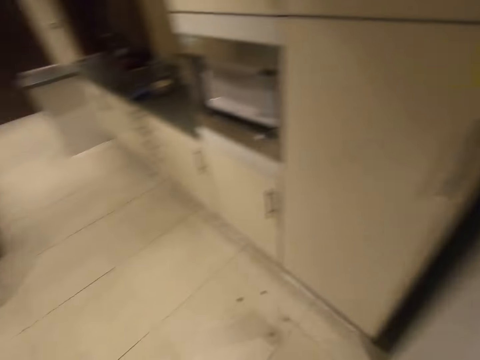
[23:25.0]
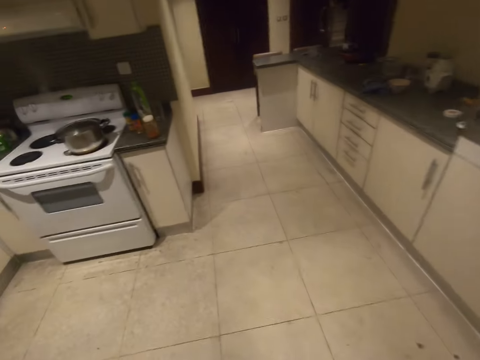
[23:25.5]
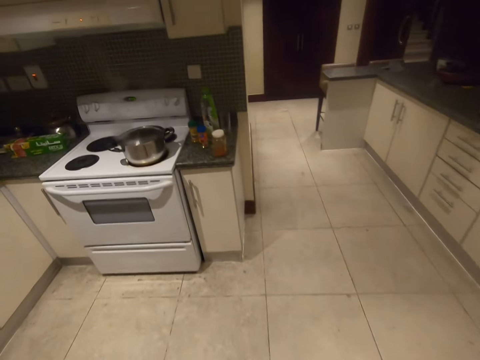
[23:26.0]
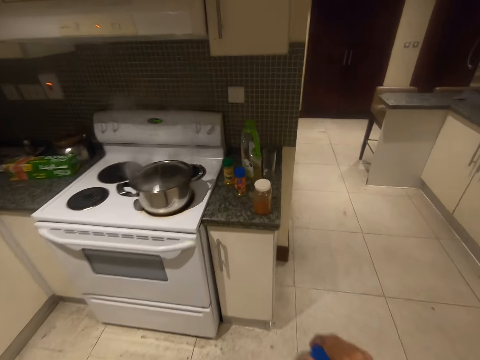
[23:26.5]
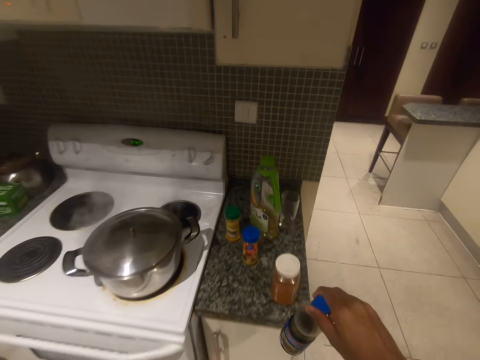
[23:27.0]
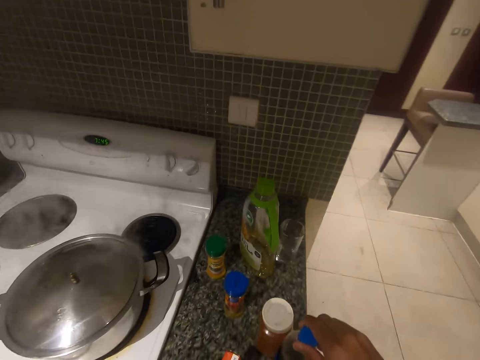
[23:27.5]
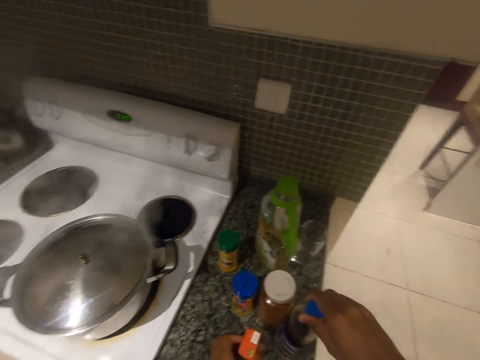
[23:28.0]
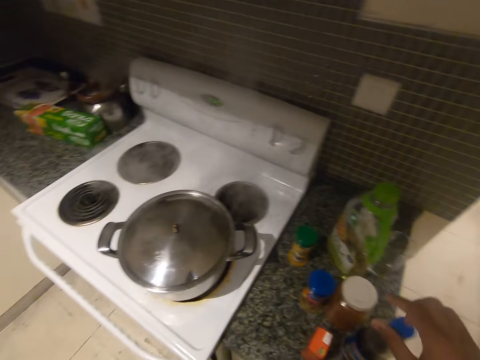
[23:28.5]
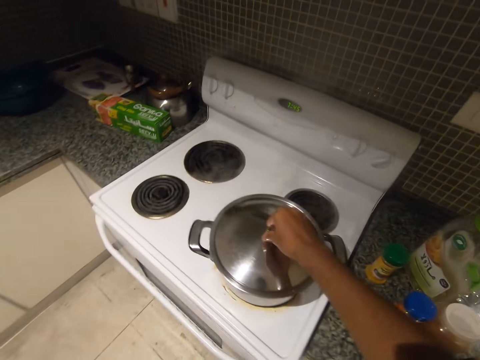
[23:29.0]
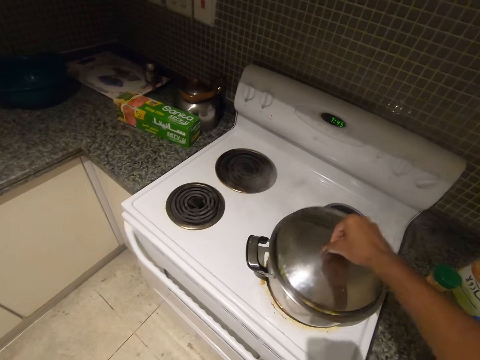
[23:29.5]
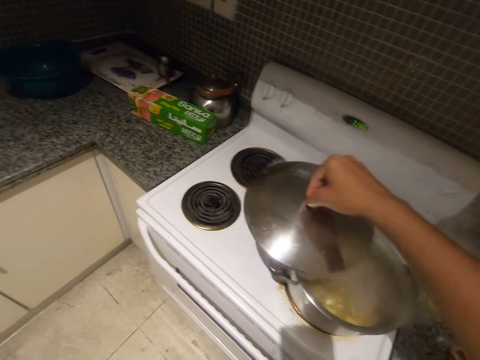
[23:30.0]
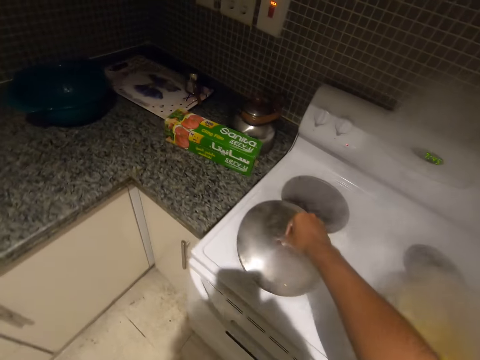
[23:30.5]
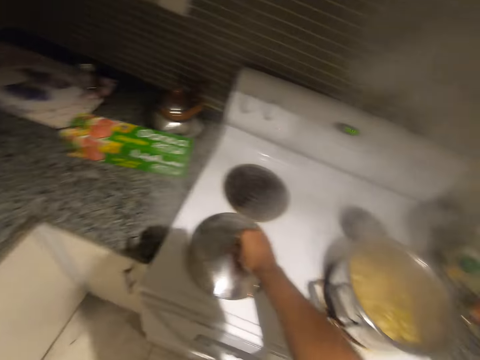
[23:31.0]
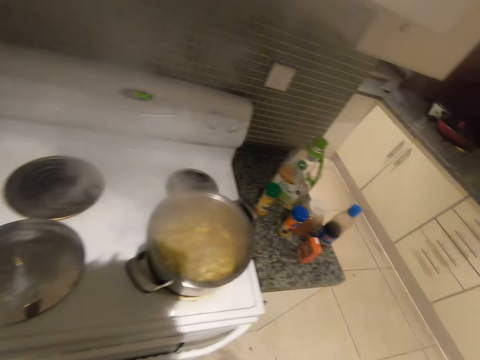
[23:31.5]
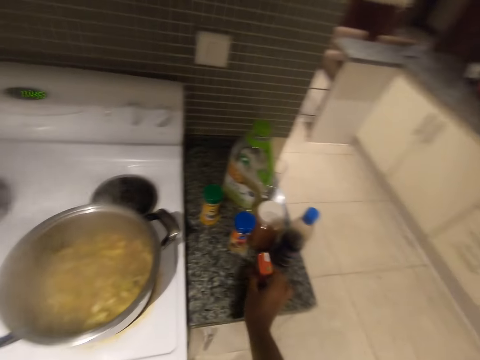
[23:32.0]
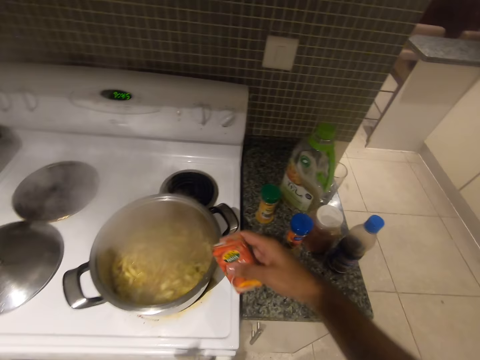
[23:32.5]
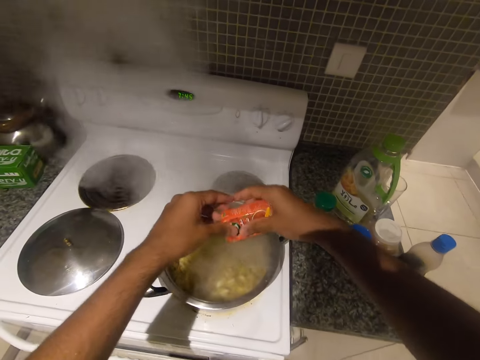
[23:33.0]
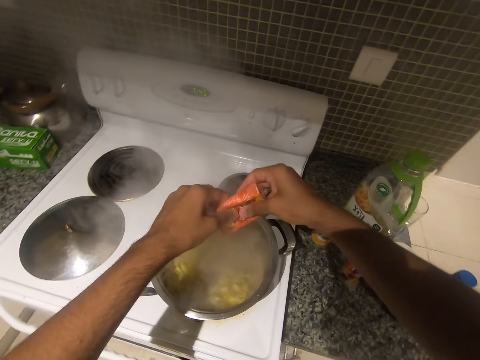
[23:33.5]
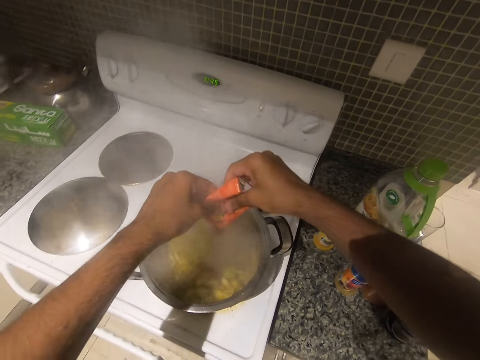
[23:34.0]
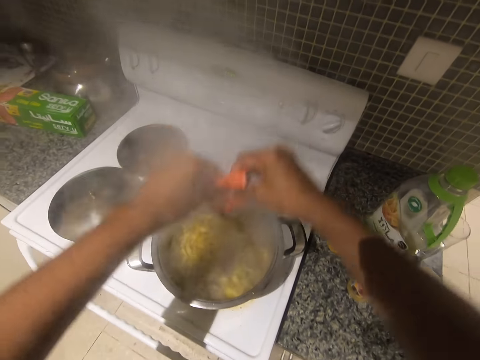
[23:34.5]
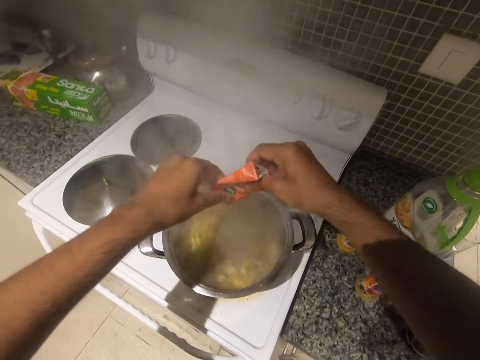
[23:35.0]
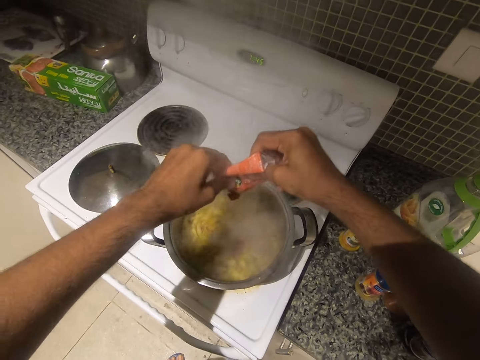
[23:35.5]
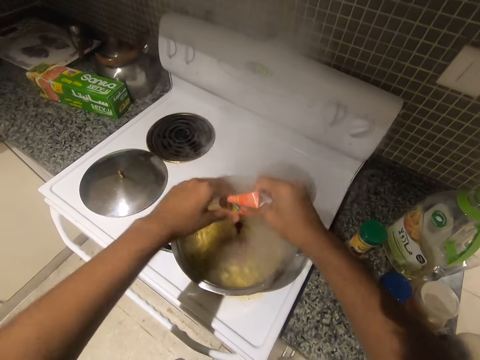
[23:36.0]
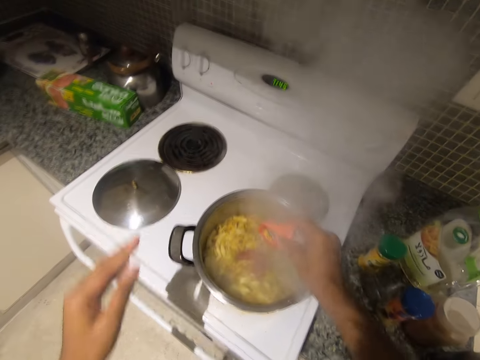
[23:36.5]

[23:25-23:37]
The camera wearer walks towards the stove in the kitchen. He puts the sauce on the table. He opens the cooking pot with his right hand. He puts the cooking pot lid on the stove. He picks up a packet of sauce from the kitchen counter. He pours the sauce on the food in the cooking pot.

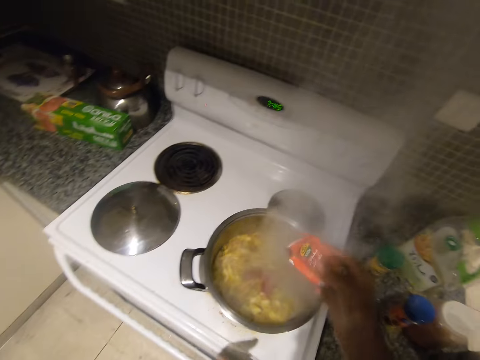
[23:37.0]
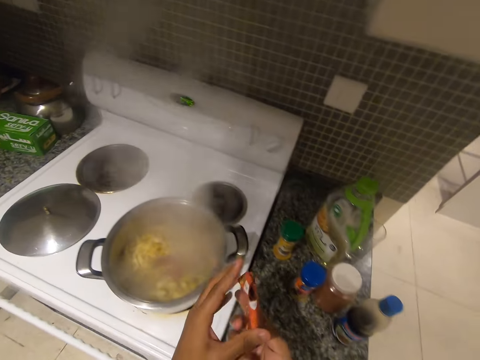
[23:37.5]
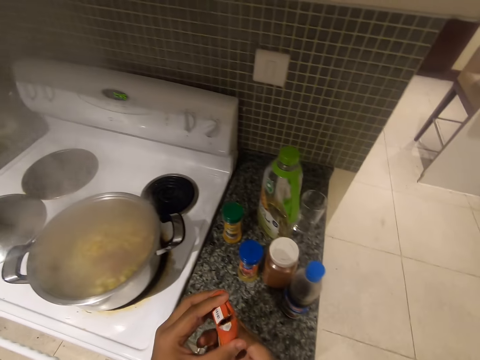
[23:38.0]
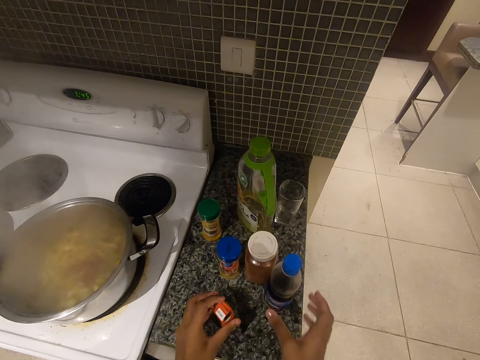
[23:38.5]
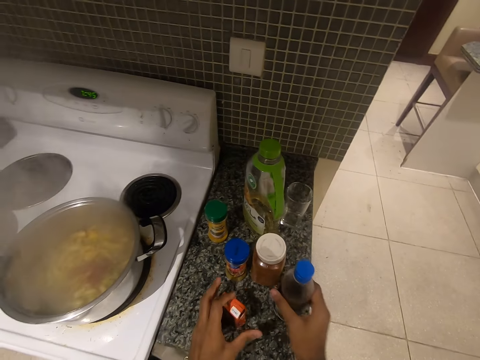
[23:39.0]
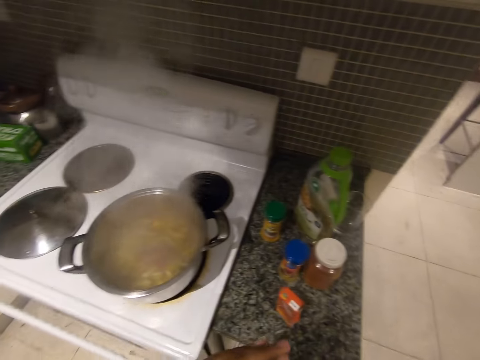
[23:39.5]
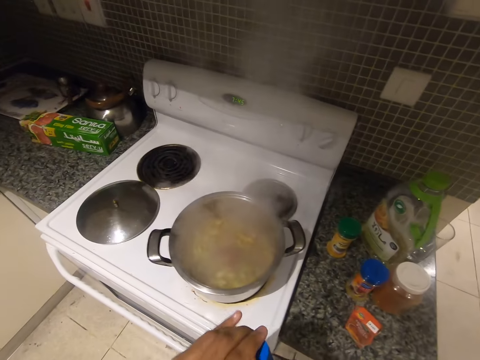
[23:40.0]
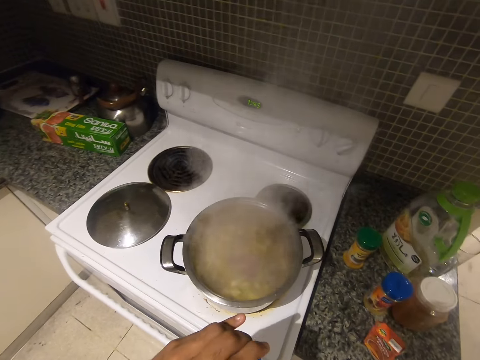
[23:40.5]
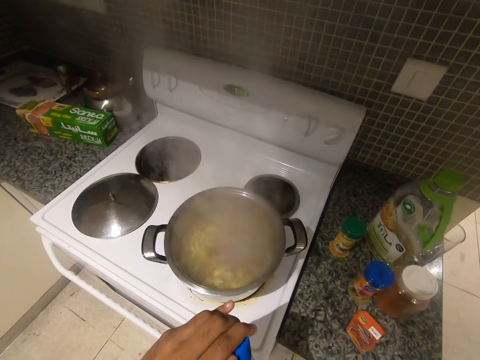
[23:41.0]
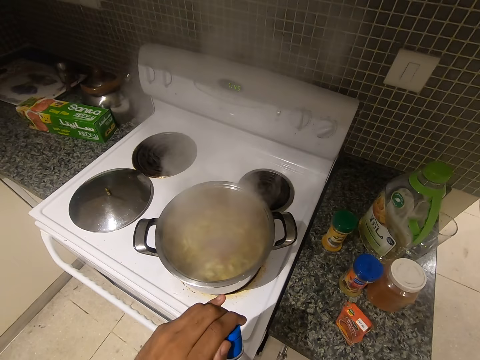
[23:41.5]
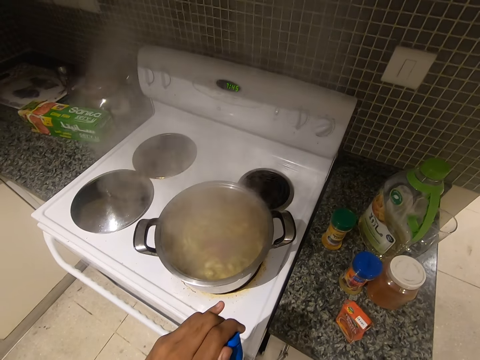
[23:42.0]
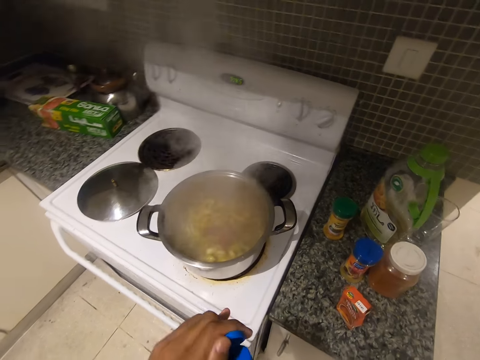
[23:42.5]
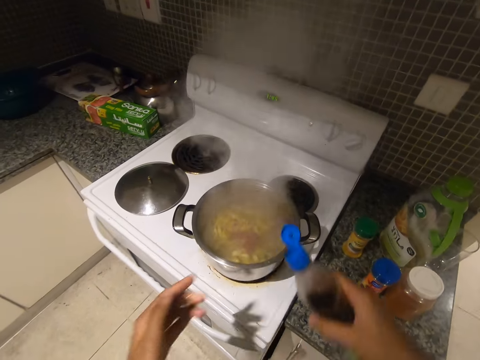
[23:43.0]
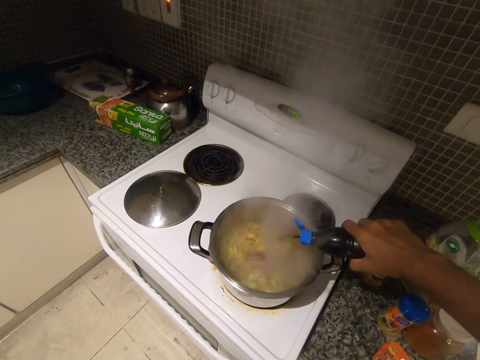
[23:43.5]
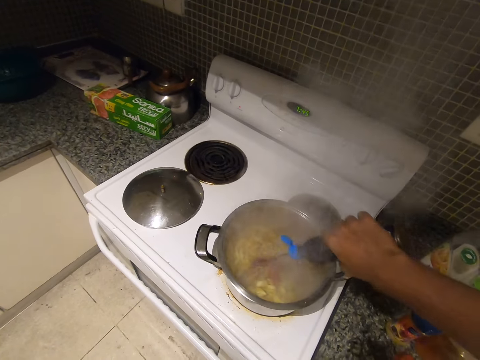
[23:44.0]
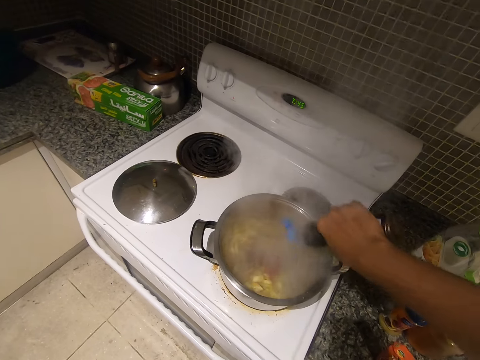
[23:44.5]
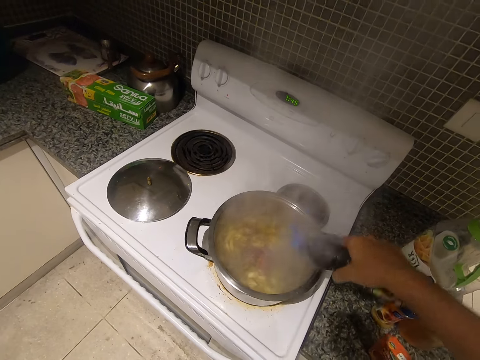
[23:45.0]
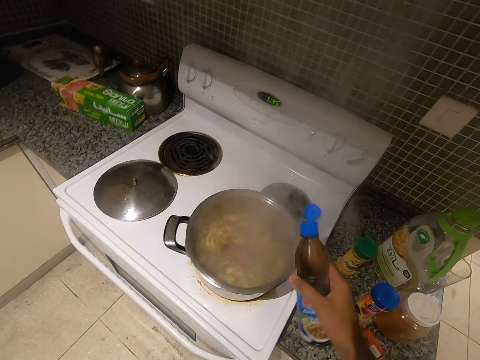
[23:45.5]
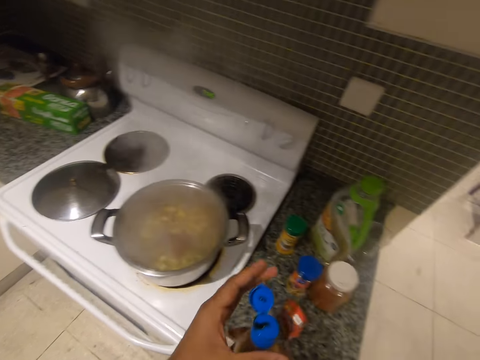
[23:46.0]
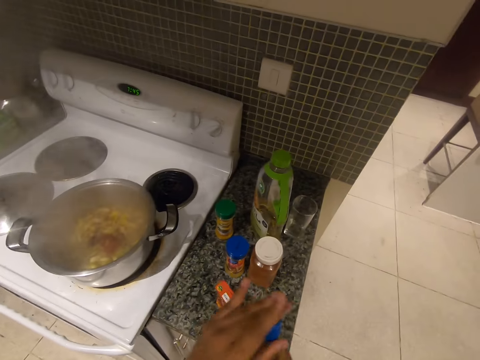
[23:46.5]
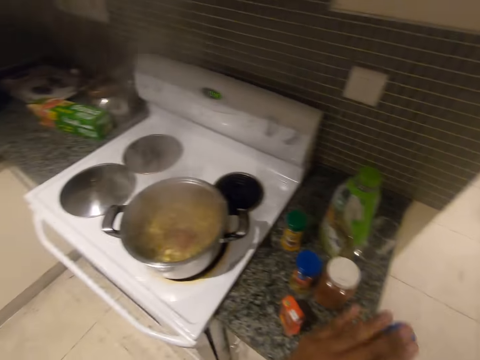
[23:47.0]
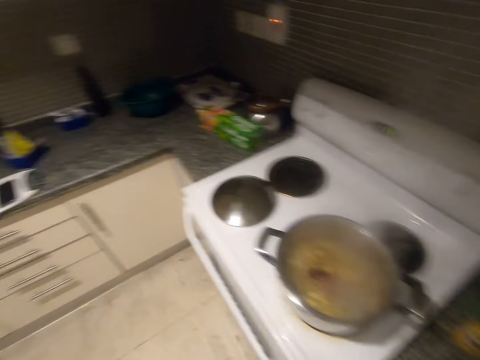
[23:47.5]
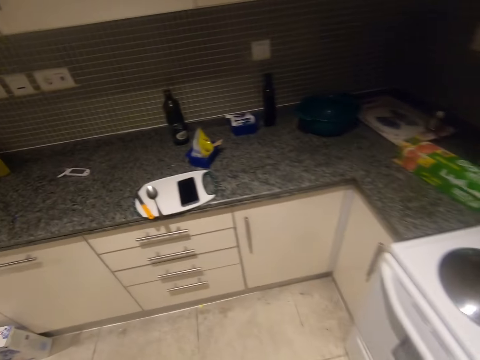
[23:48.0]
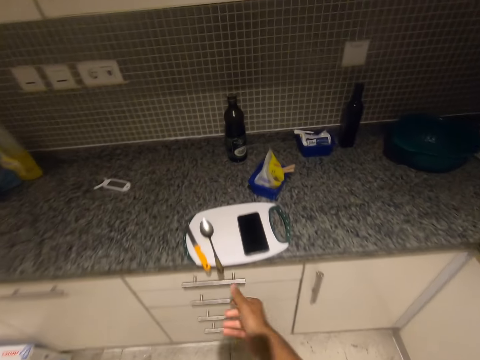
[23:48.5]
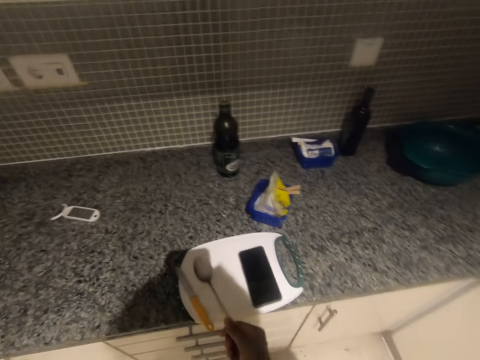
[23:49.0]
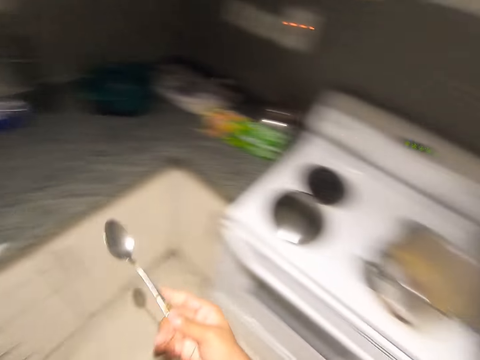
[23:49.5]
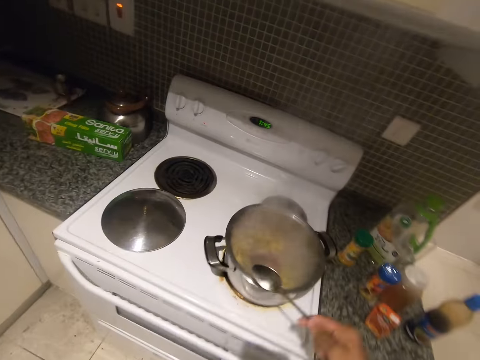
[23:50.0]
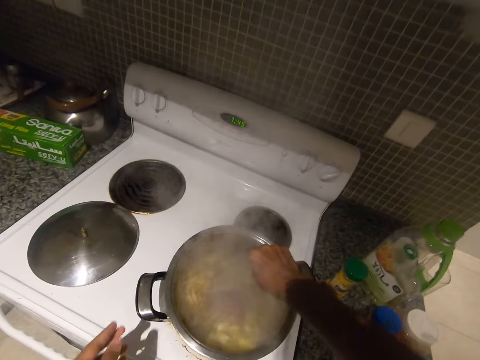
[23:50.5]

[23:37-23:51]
The camera wearer puts the packet of sauce on the kitchen counter. He picks up a bottle of sauce from the counter with his right hand. He opens the bottle of sauce in his right hand with his left hand. He pours the sauce from the bottle of sauce into the pot with his right hand. He closes the bottle of sauce in his right hand with his left hand. He walks in the room. He picks up a spoon from a chopping board on the kitchen countertop with his right hand. He walks in the room. He stirs some macaroni in the pot with the spoon in his right hand.
